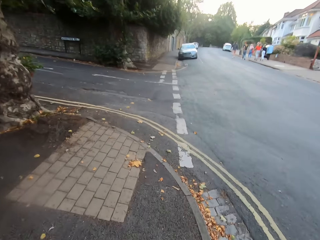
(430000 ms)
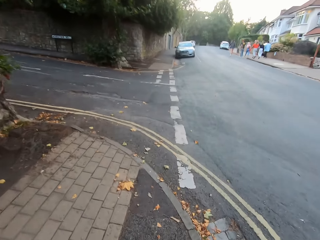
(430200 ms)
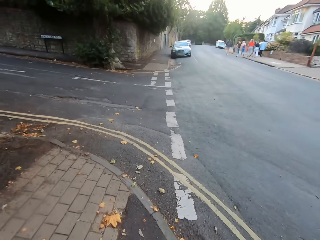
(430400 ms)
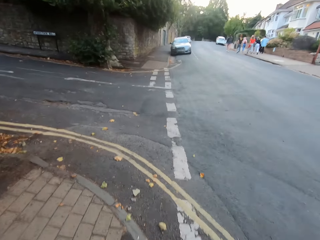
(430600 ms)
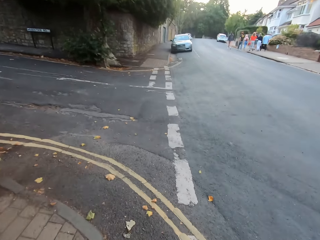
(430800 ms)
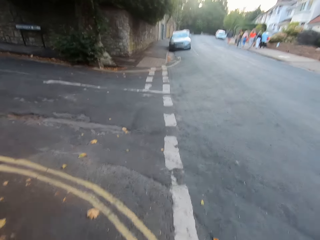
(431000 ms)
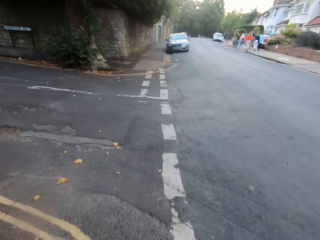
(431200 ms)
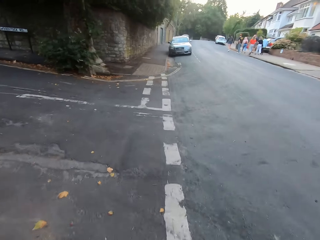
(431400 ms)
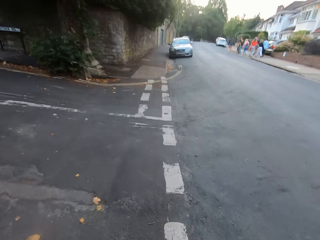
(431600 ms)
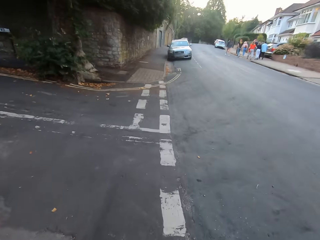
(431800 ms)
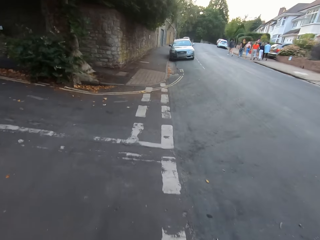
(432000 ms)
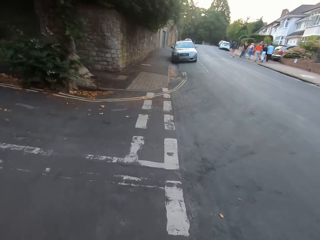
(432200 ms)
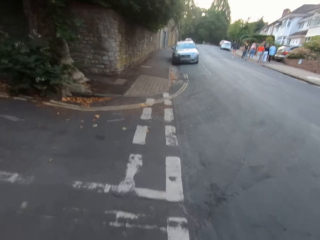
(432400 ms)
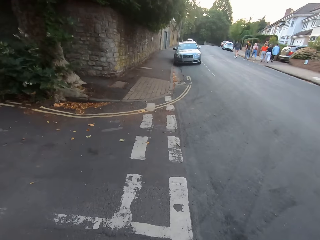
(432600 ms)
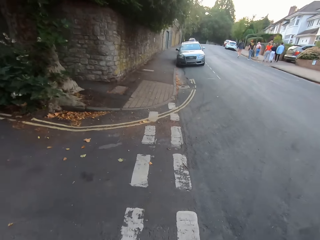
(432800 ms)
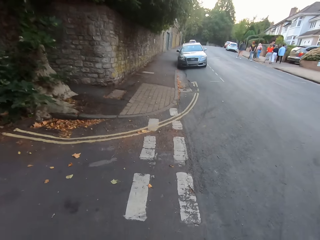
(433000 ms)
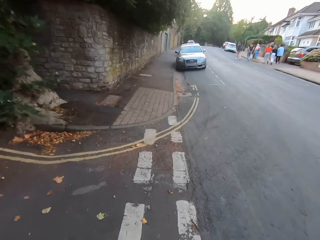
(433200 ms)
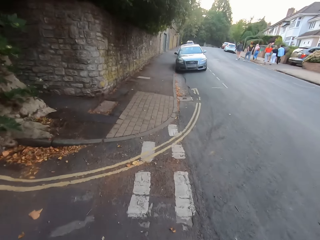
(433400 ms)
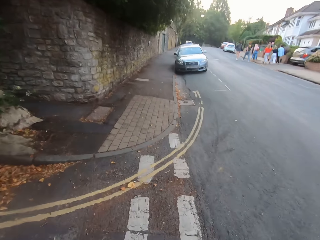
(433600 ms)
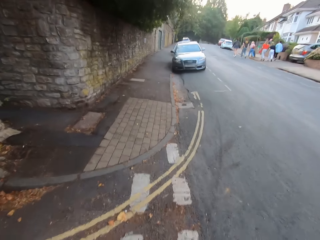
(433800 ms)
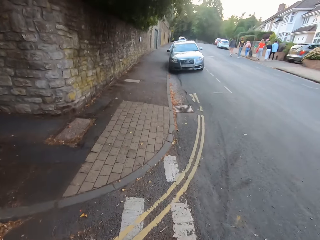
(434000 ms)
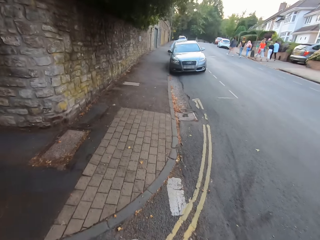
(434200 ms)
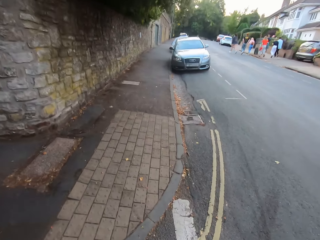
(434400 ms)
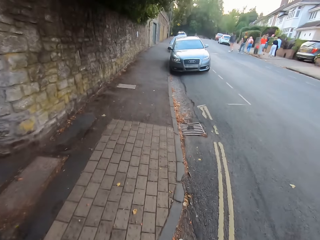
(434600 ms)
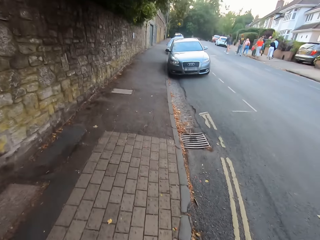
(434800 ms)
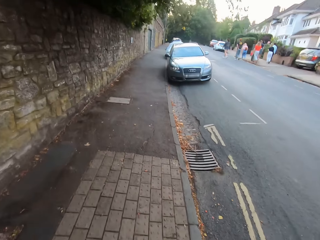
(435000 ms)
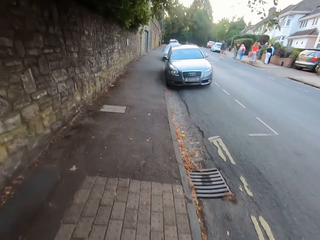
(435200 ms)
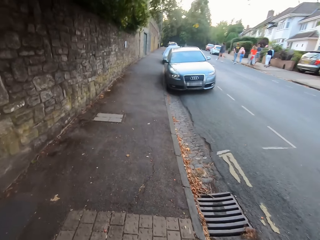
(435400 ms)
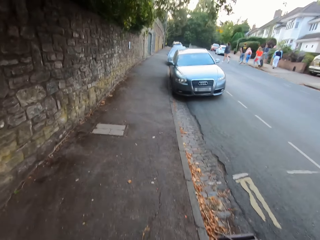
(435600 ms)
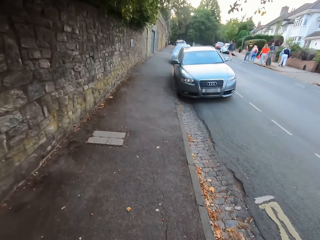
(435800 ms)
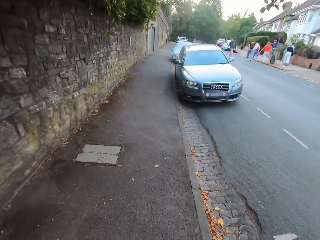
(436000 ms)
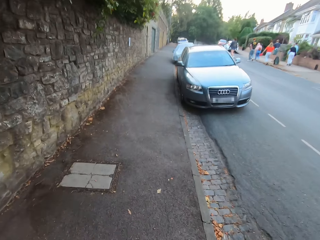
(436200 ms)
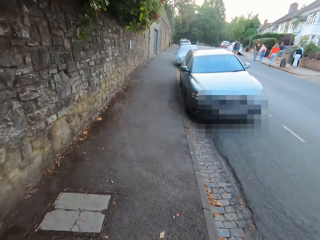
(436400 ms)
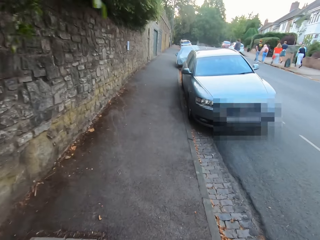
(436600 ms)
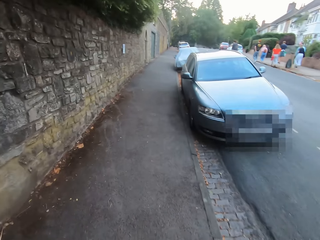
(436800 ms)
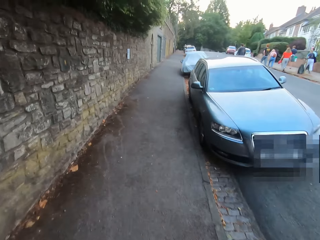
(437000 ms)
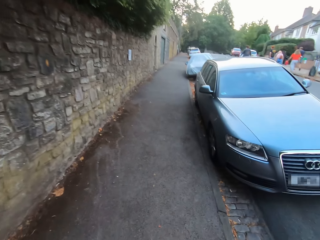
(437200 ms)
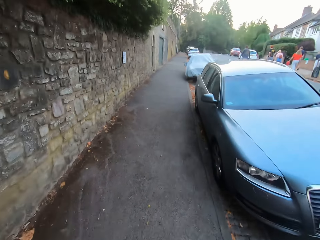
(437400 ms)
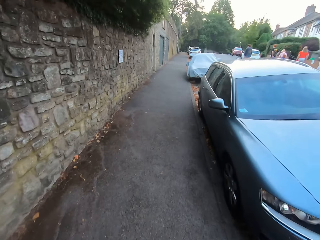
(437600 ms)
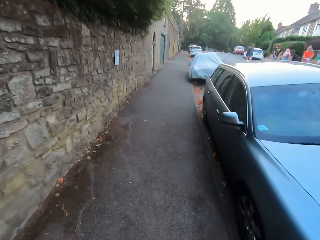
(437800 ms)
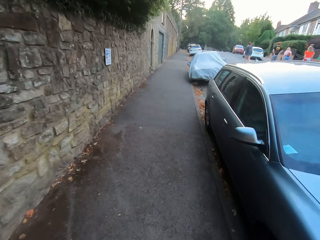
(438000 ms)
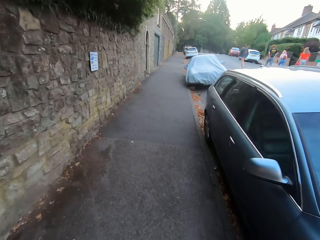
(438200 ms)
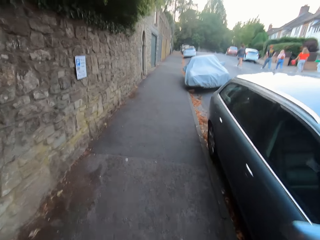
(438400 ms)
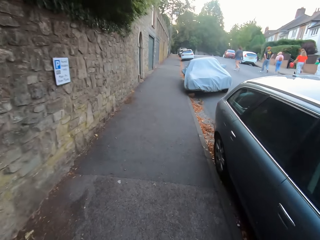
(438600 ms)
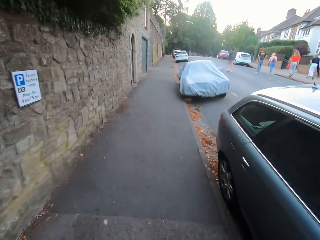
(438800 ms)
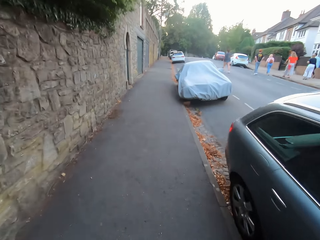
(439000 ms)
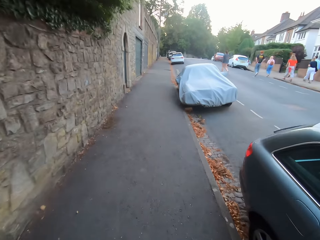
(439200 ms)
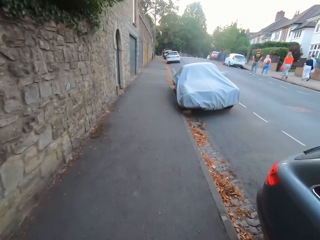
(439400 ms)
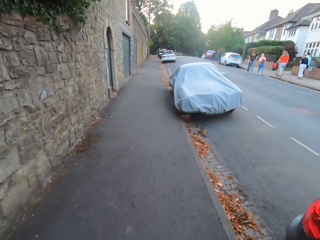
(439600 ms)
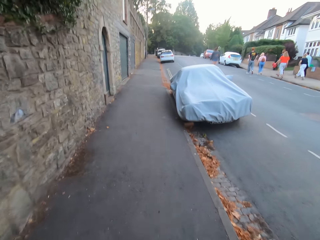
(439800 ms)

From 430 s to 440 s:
The camera wearer crosses the road. They jog on the footpath.

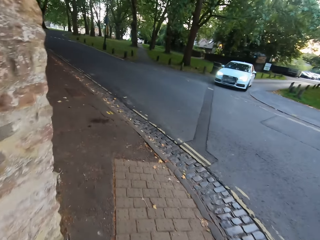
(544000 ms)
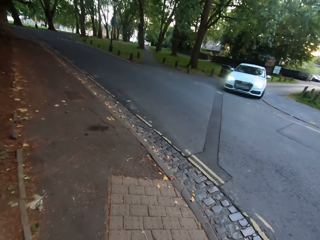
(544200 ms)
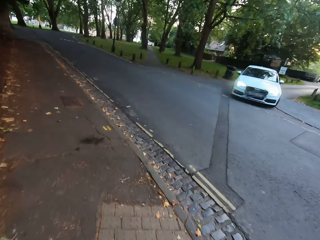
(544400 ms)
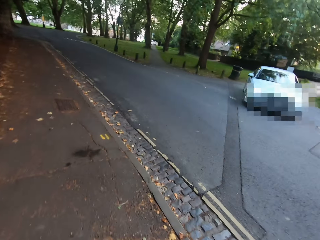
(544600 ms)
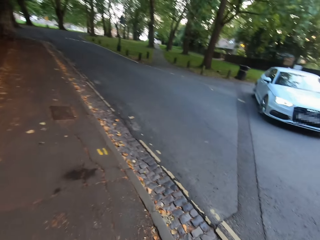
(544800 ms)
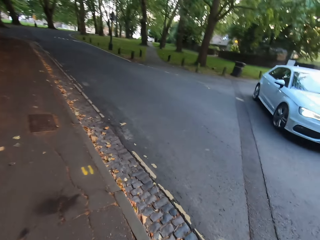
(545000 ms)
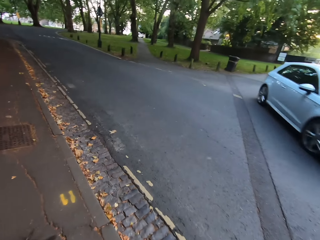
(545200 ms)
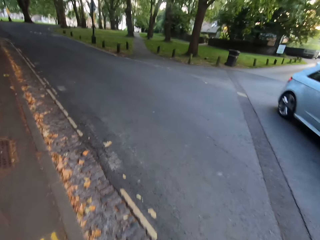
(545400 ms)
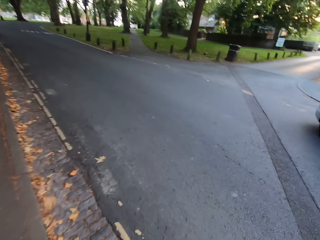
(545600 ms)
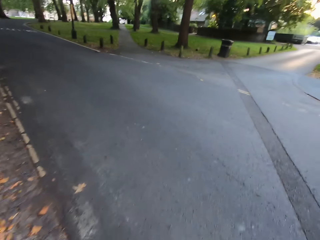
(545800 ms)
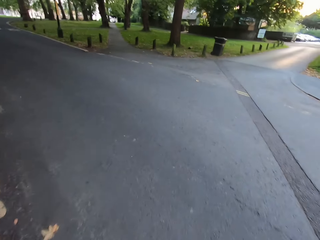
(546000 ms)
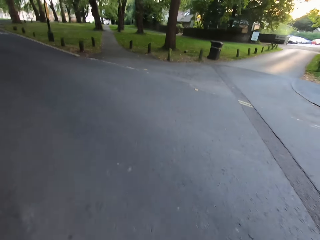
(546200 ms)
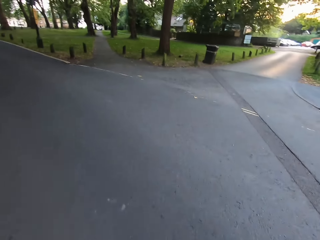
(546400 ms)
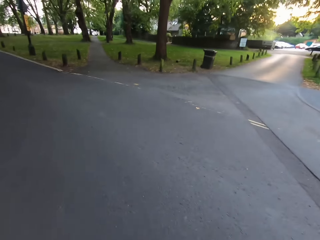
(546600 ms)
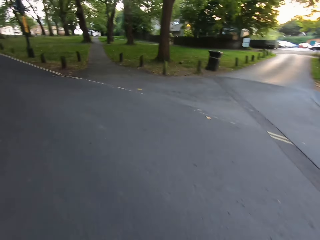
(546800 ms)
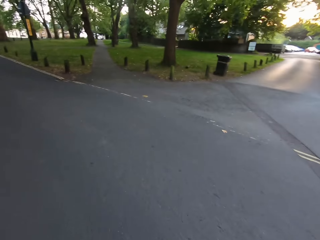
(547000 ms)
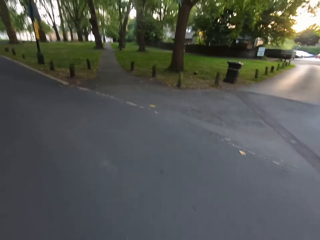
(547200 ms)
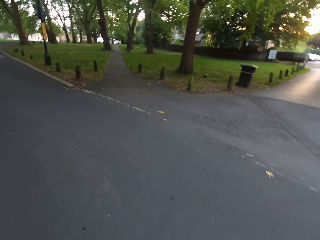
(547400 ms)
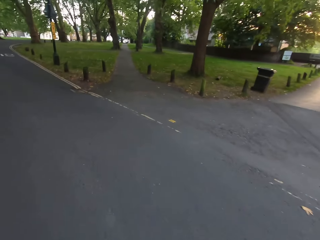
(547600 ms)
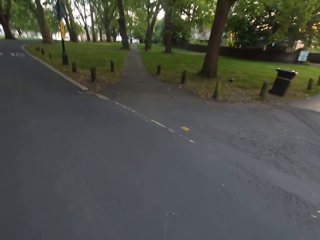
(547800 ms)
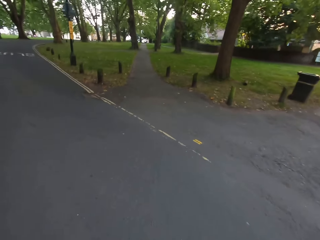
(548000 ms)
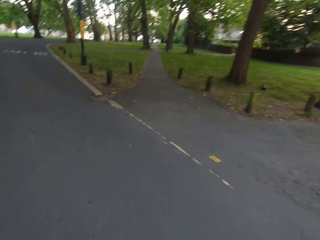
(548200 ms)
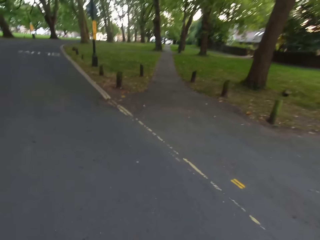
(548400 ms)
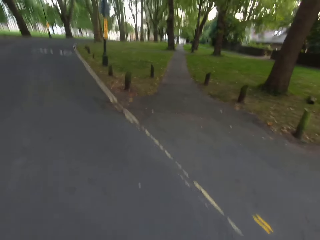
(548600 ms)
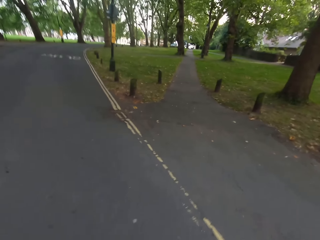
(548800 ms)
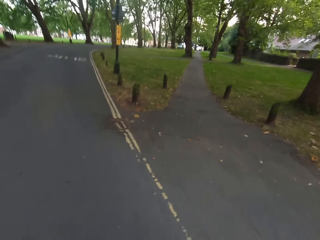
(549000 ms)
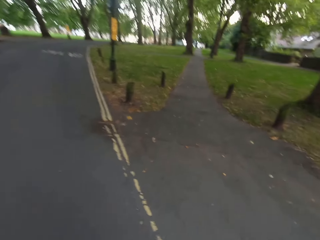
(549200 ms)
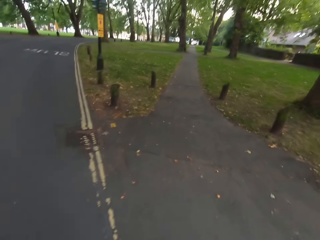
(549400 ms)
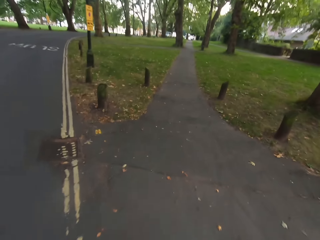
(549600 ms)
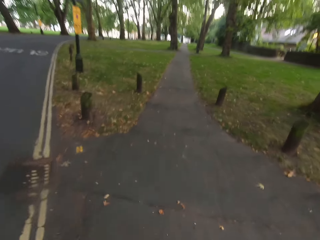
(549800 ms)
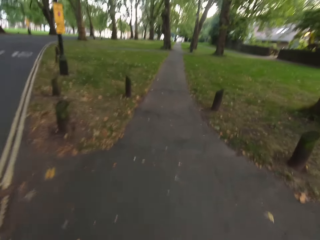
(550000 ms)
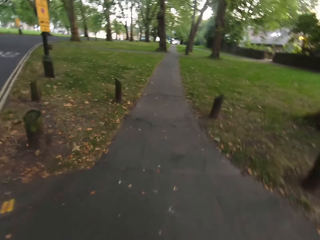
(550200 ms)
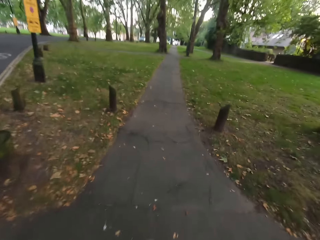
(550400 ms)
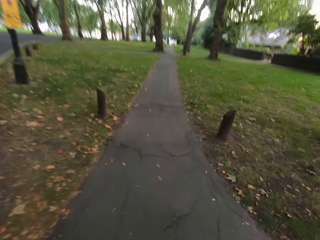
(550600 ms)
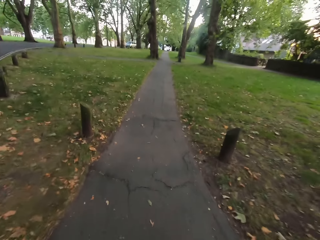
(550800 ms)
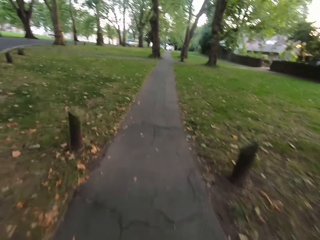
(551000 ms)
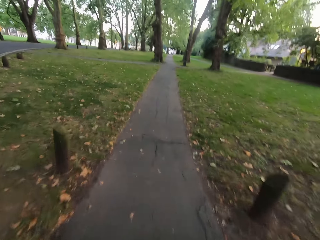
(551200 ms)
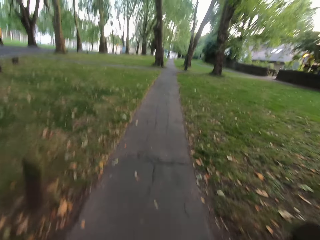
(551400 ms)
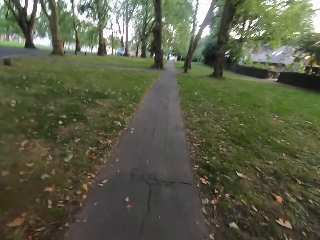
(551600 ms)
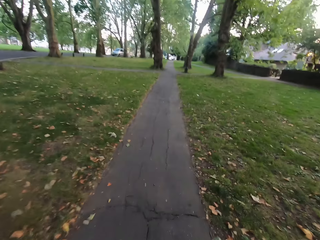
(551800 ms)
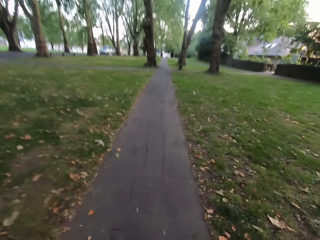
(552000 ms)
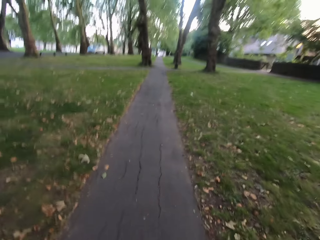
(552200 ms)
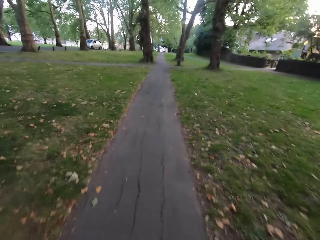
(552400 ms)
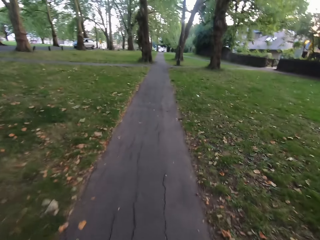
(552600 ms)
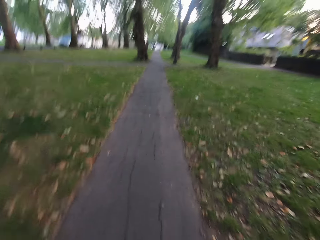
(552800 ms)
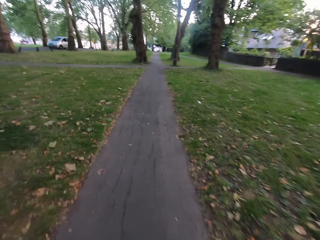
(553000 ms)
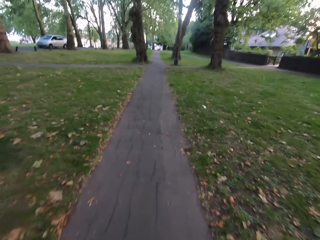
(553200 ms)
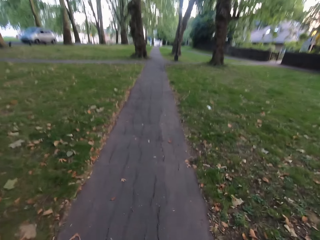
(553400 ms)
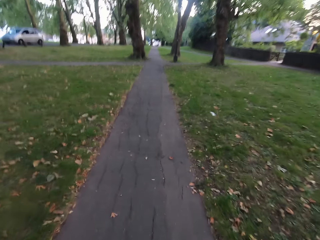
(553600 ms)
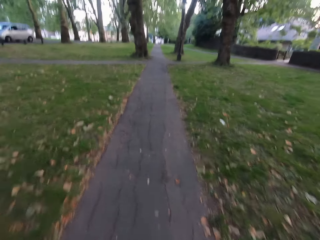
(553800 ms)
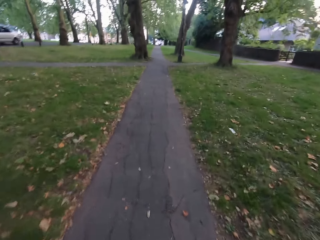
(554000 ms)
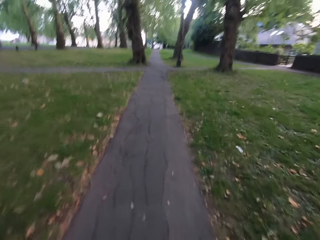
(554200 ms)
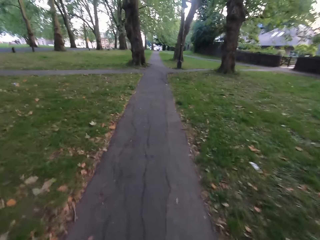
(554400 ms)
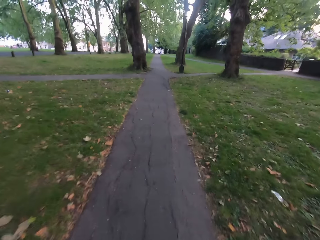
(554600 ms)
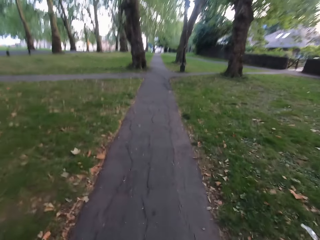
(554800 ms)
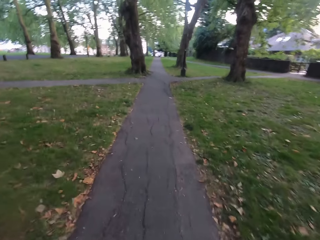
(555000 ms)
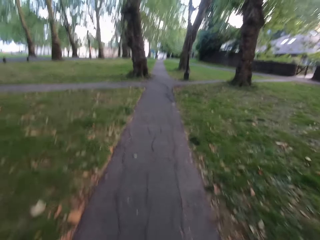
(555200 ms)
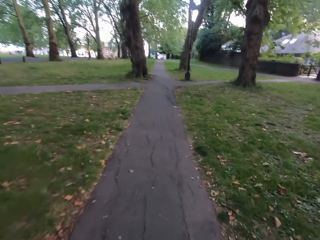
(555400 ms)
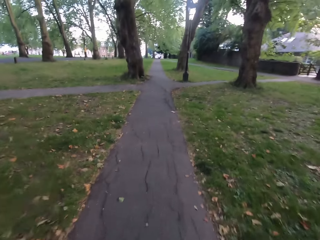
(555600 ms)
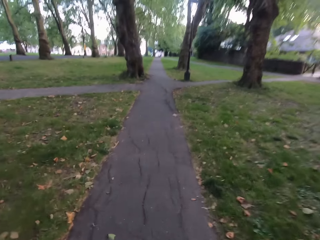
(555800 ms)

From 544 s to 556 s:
The camera wearer crosses the road. They jog on the footpath.
